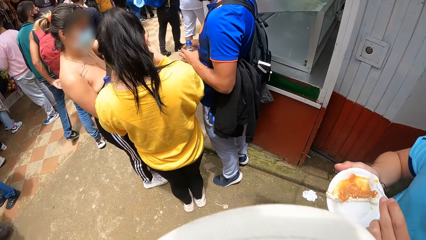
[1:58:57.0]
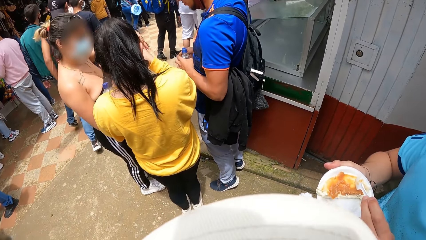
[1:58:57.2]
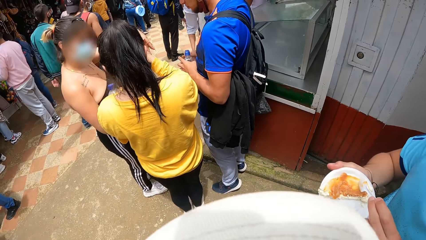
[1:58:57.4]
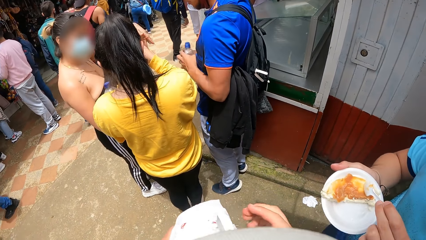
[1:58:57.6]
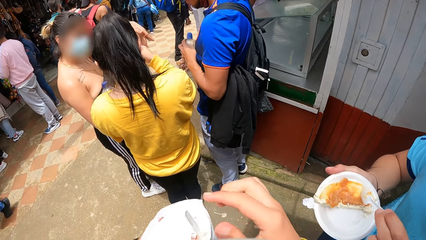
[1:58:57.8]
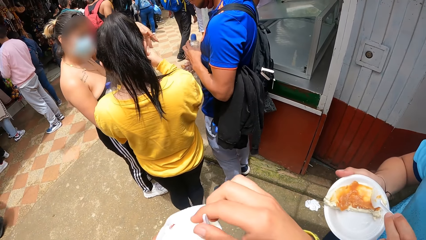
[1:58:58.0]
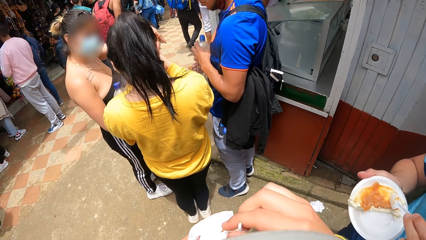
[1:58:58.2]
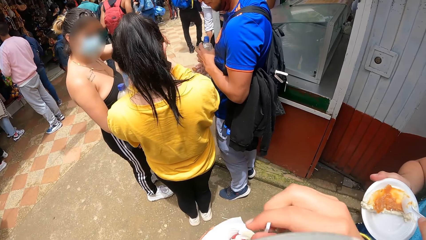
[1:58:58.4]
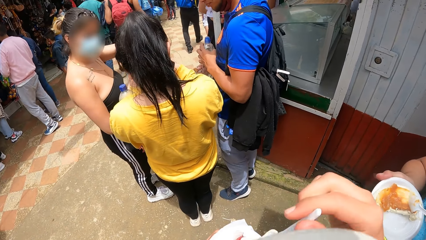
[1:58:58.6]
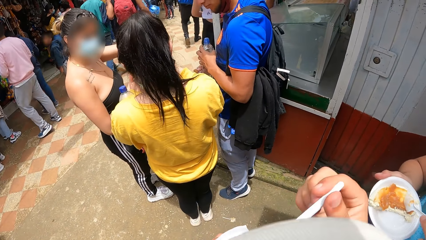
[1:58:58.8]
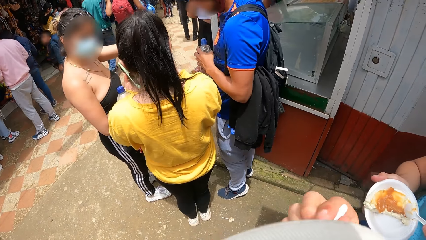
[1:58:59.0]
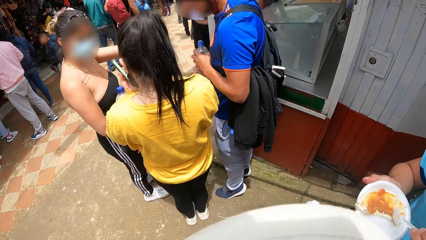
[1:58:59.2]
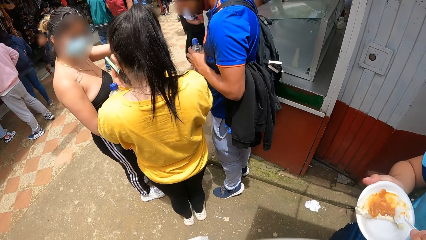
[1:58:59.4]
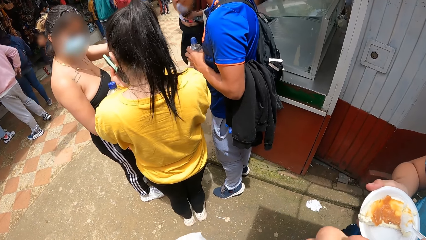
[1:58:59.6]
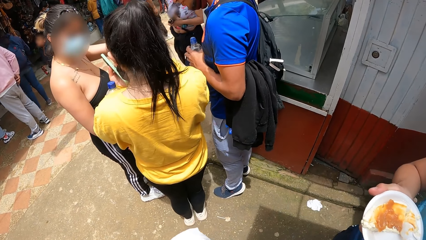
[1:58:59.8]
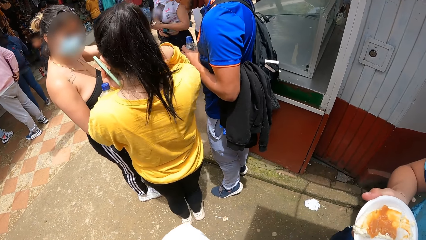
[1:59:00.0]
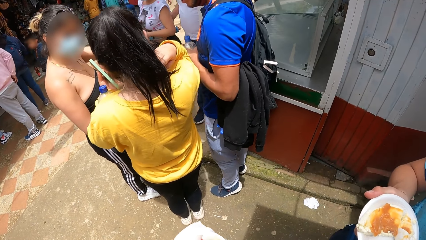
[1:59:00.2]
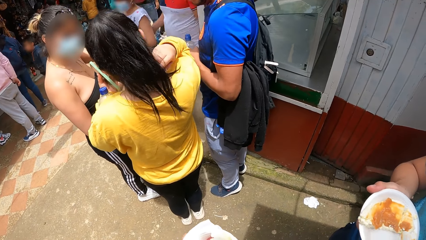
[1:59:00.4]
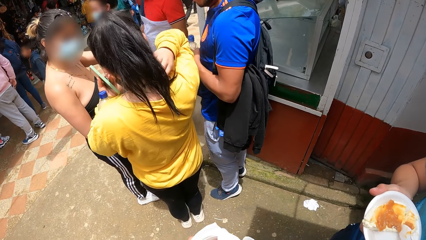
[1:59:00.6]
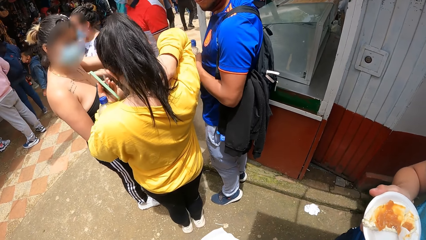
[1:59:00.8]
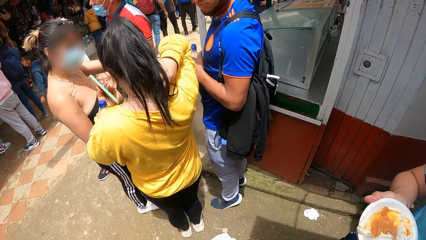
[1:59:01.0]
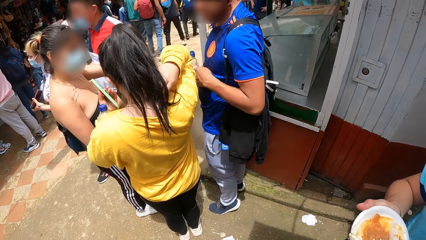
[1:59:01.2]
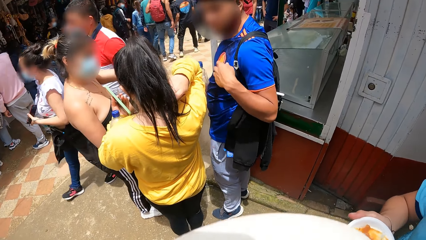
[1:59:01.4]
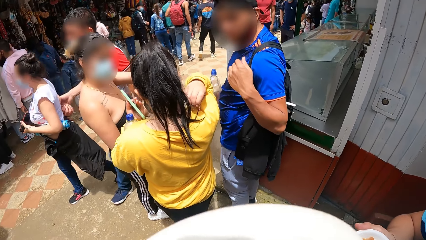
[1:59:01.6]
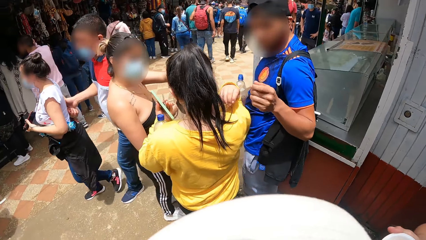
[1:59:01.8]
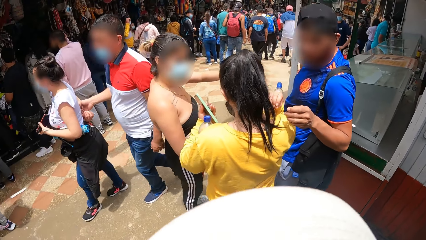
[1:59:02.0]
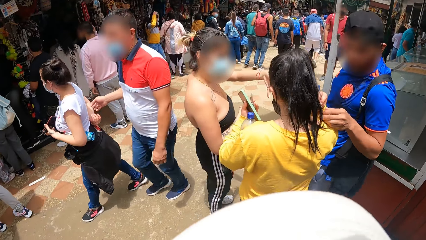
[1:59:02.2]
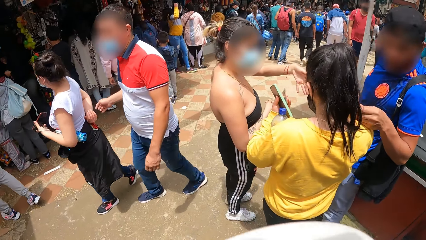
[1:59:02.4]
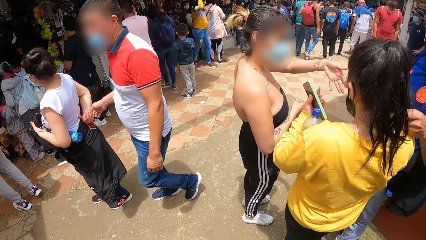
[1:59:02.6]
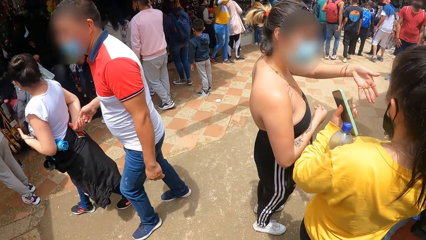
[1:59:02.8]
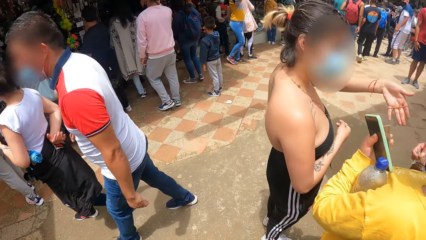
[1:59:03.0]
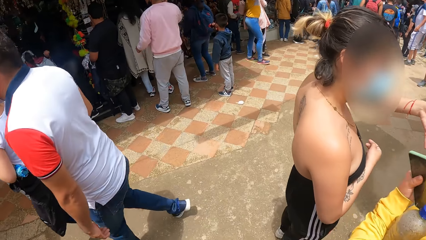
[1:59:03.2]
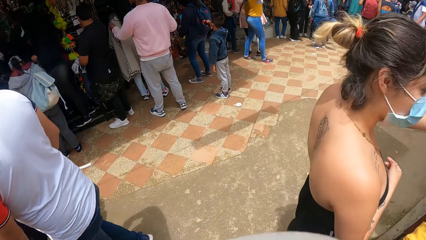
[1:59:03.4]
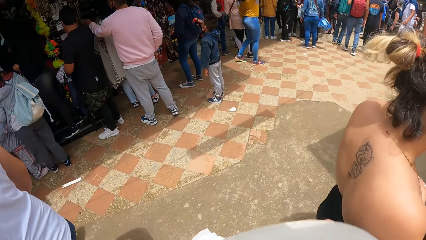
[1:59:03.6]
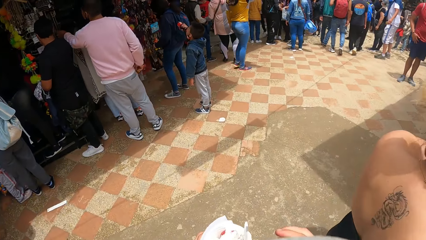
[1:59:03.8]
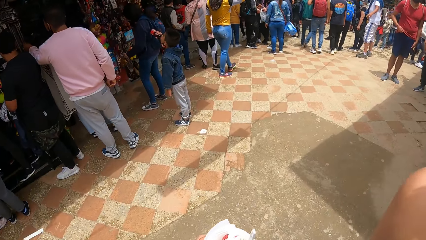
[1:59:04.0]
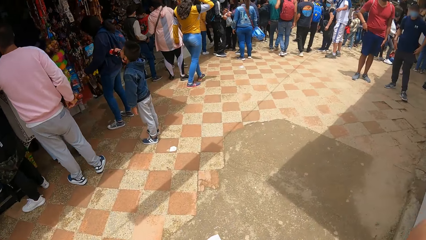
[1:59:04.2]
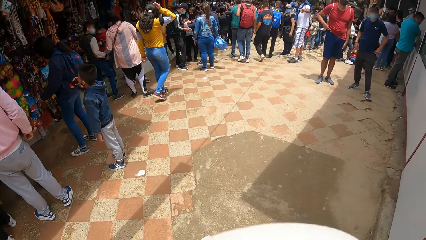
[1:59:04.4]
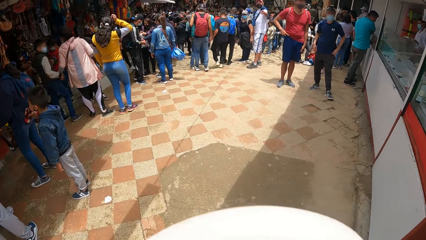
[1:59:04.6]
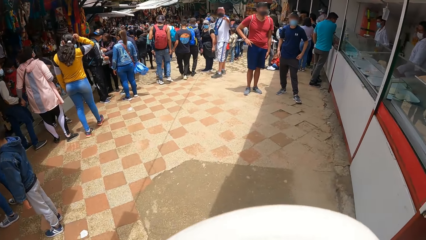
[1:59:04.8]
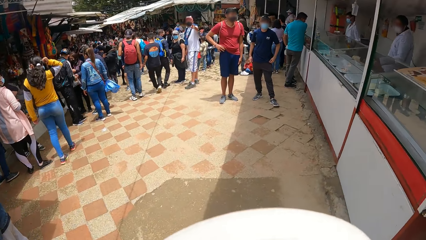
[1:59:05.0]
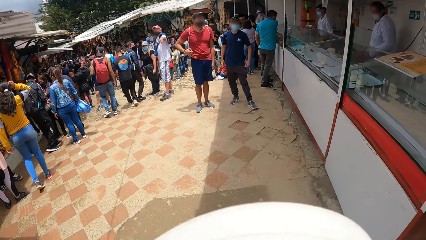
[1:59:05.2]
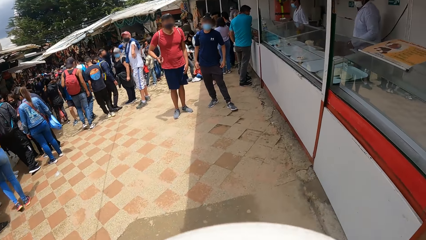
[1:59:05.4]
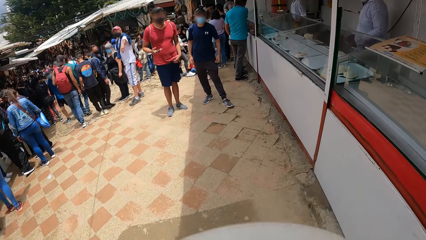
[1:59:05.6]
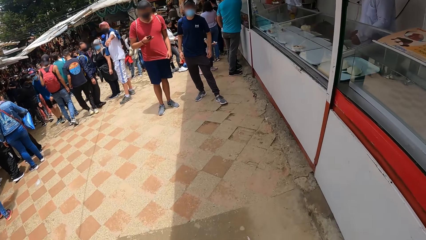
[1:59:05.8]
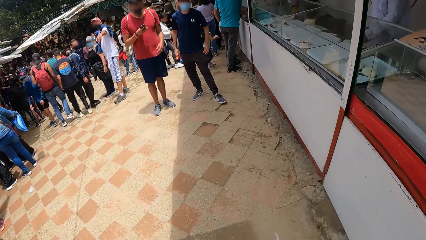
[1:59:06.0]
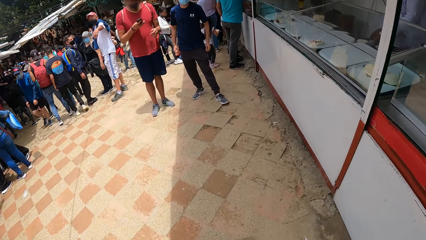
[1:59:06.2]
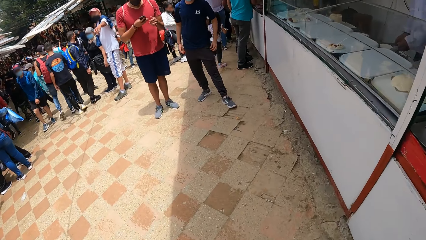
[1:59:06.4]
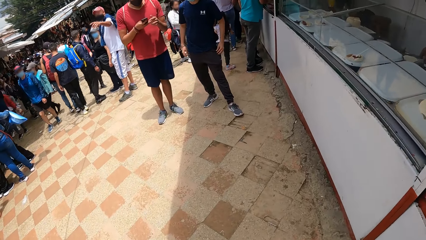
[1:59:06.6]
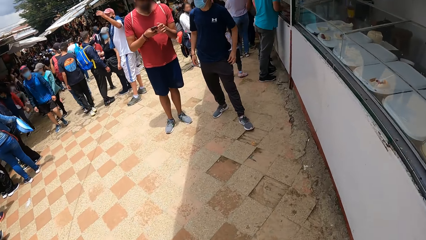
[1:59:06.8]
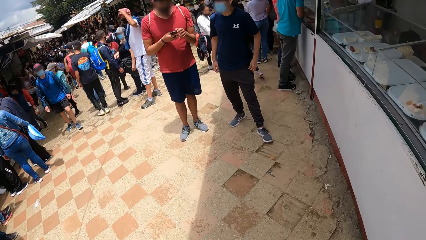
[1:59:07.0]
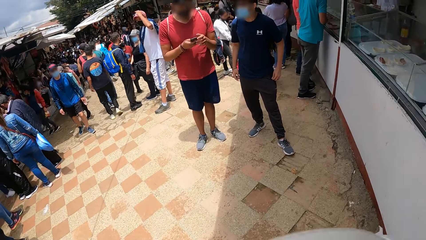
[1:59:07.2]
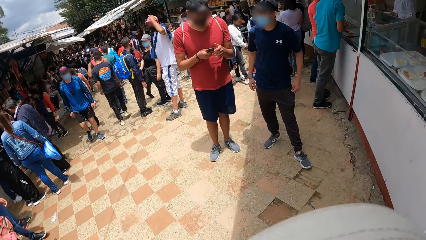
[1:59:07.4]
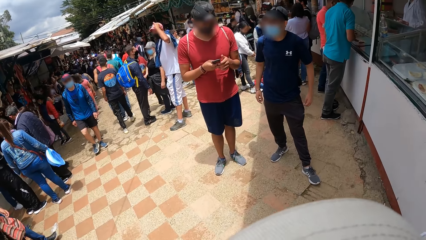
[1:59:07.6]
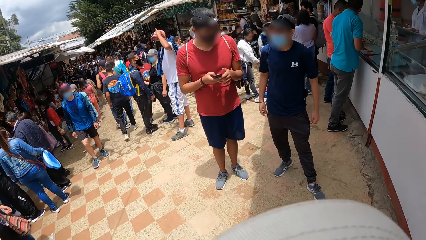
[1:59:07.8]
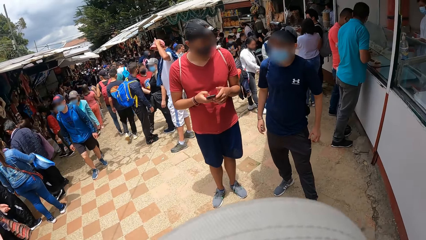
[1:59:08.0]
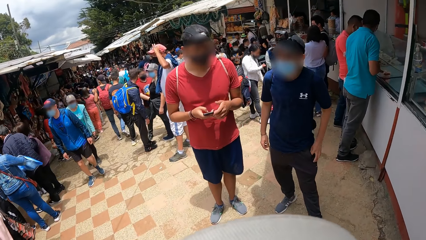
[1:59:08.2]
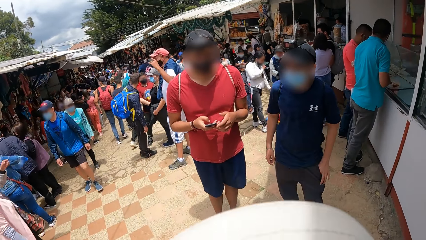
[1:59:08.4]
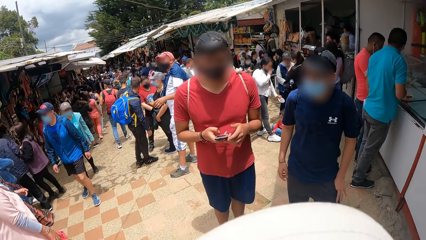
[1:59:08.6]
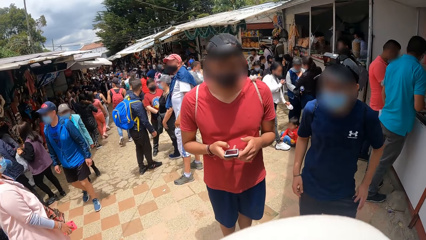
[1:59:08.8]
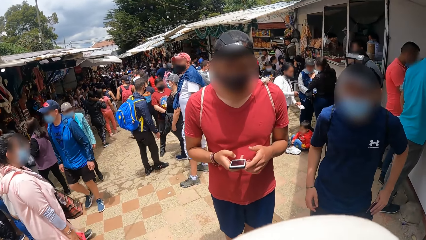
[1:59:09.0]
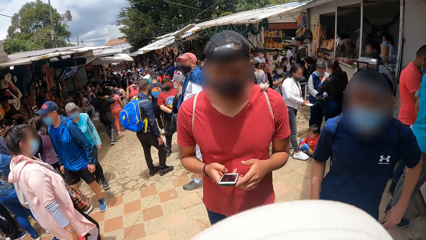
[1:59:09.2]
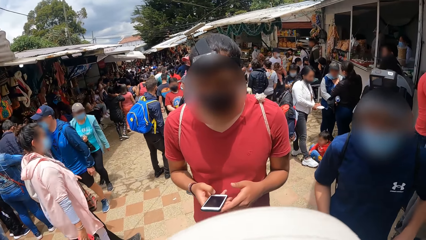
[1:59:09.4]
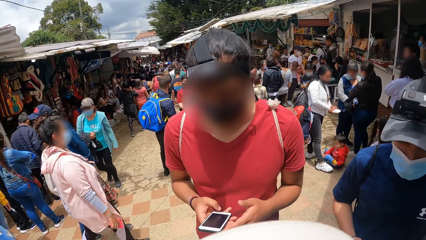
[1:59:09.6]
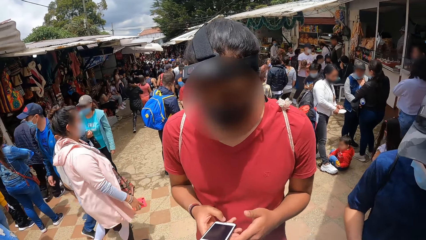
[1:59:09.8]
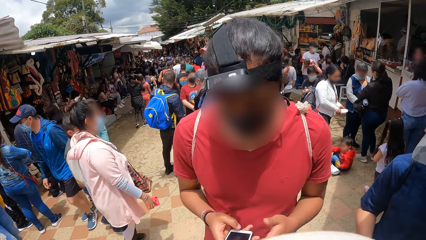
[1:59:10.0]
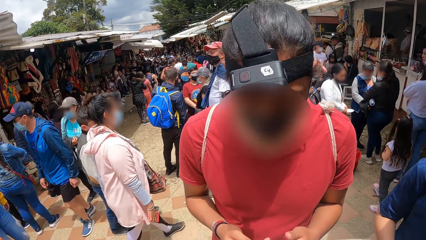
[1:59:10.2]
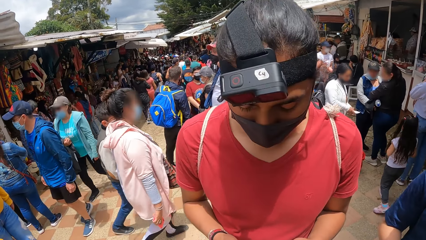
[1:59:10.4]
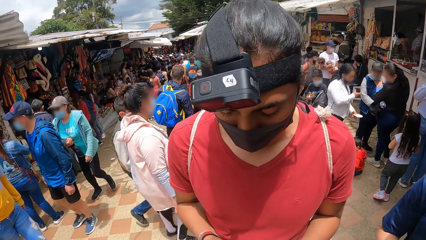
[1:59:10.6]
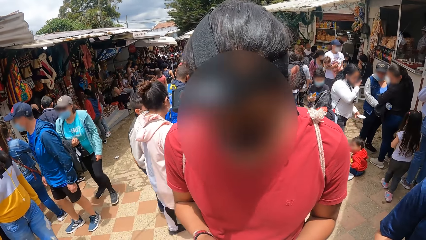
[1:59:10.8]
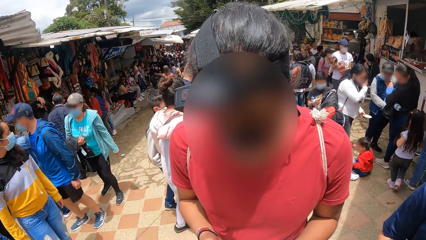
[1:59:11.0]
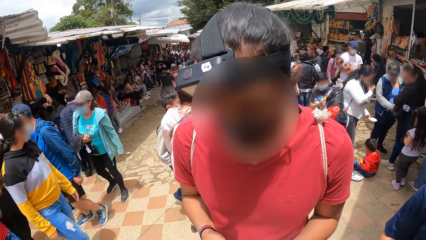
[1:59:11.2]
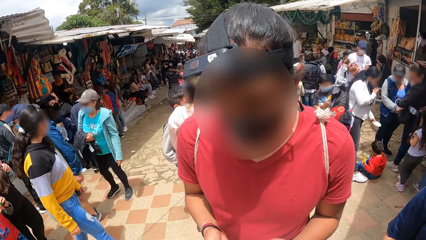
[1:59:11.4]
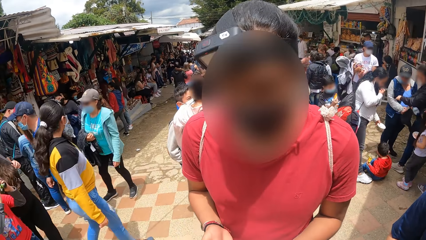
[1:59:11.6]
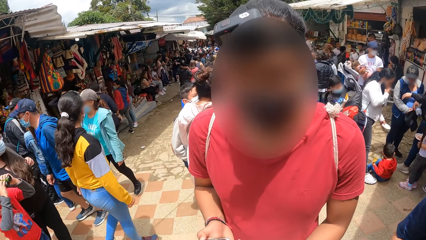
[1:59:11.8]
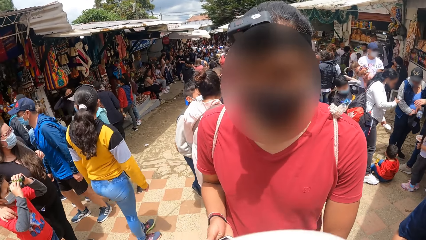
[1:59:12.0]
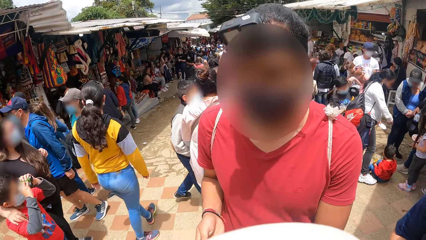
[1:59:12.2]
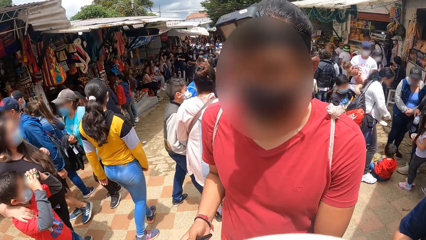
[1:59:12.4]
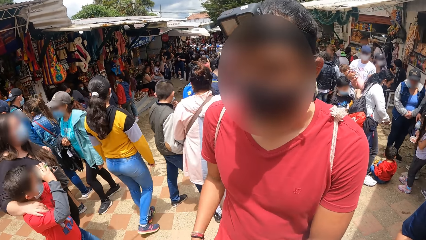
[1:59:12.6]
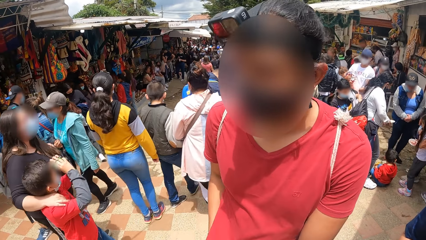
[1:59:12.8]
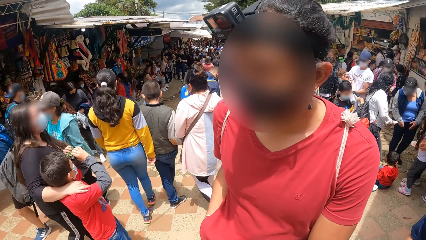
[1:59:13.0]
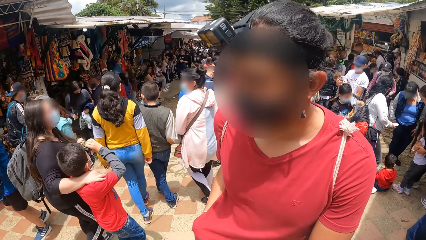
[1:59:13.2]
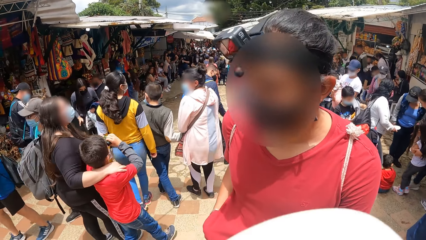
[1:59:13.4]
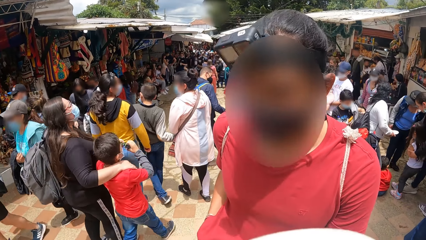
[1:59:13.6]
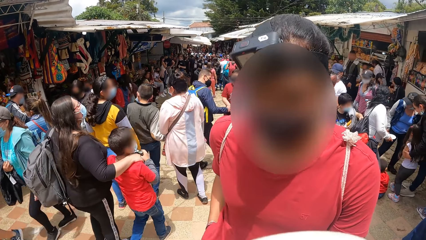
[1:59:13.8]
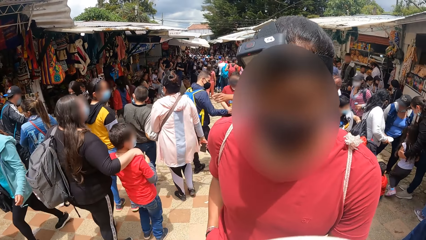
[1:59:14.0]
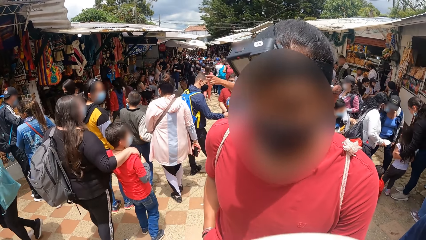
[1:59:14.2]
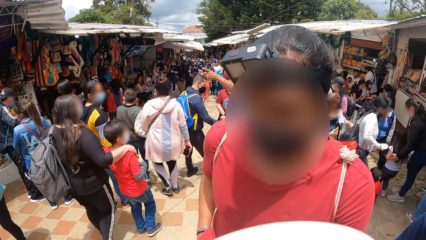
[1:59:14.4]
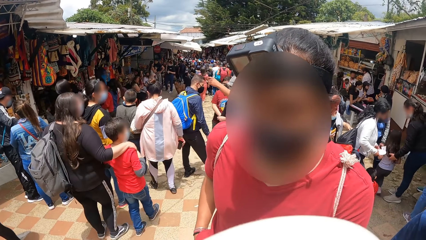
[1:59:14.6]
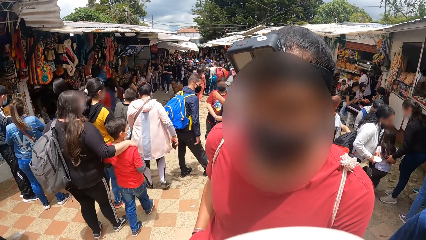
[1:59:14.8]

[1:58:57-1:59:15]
A man takes food from the plate in his right hand with the spoon in his left hand. The camera wearer takes strawberry parfait in his left hand with the spoon in his right hand. A person holds the water bottle with the left hand. The camera wearer puts the strawberry parfait in his mouth with his right hand. The camera wearer and the man walk towards another man and a third man. Another person holds the phone with the left hand. The second man removes the phone from the pocket of his shorts with his right hand. The camera wearer walks around. The second man operates the phone in his hand, and interacts with the third man. A third person holds the phone with both hands. The camera wearer interacts with the second man and the third man. The second man interacts with the camera wearer, and puts the phone in his right hand in the pocket of his shorts.
